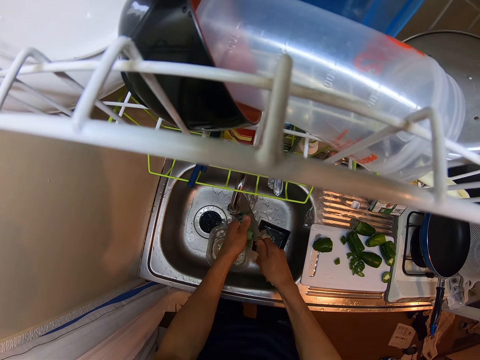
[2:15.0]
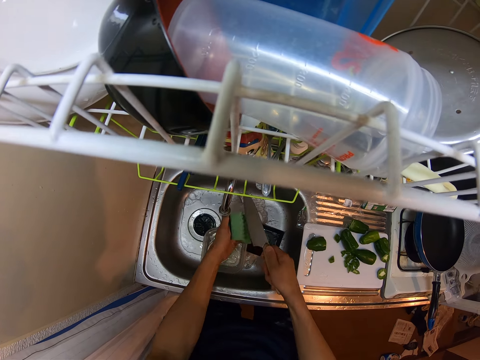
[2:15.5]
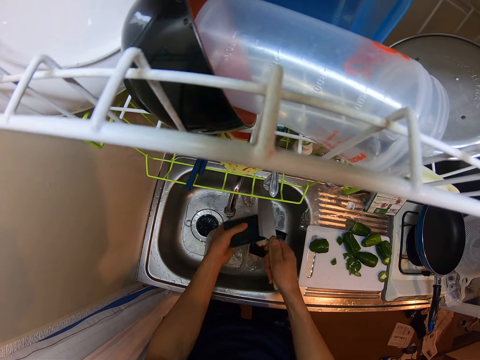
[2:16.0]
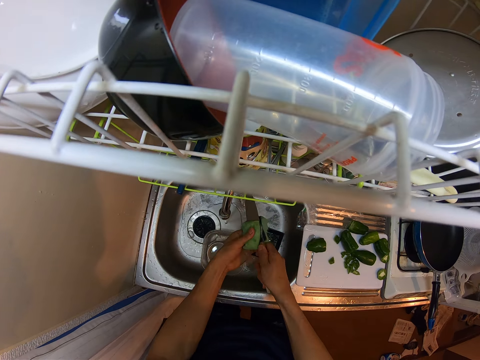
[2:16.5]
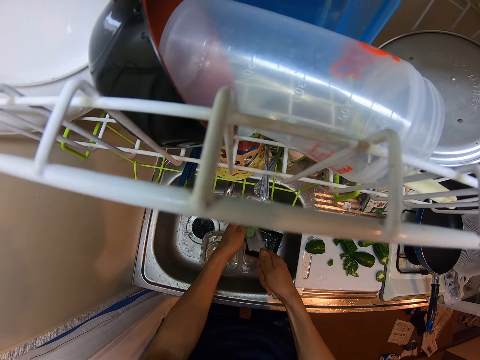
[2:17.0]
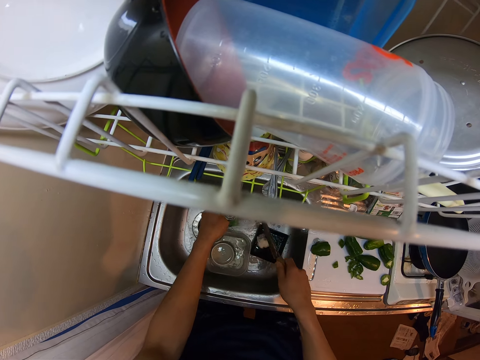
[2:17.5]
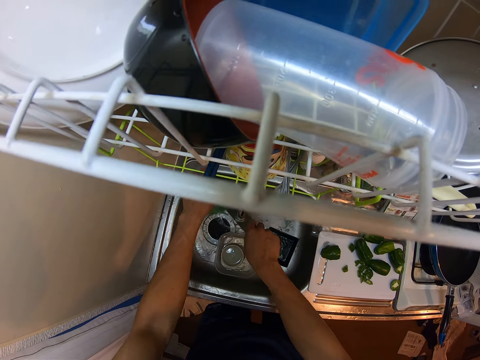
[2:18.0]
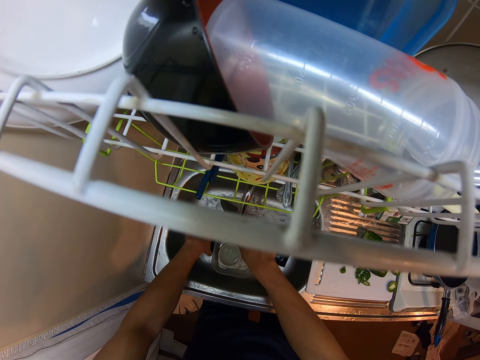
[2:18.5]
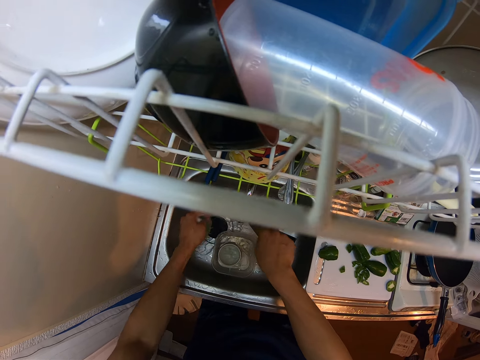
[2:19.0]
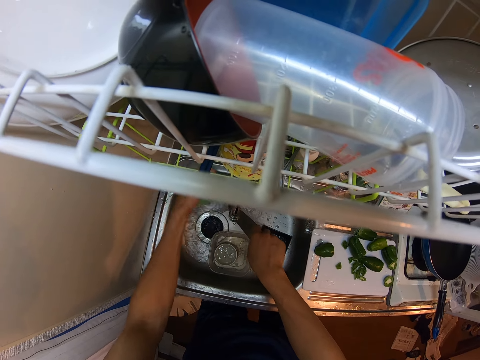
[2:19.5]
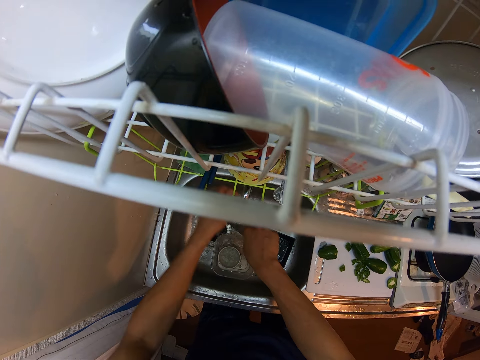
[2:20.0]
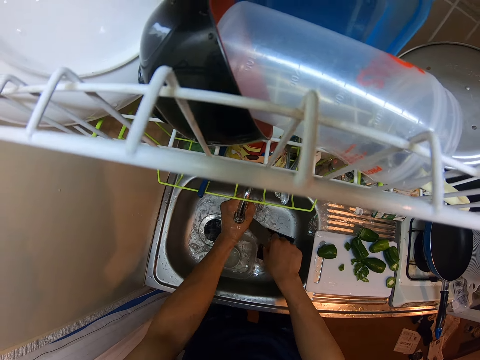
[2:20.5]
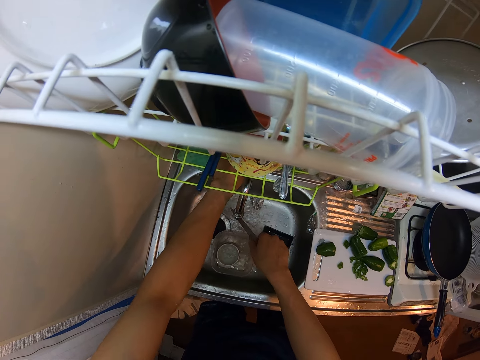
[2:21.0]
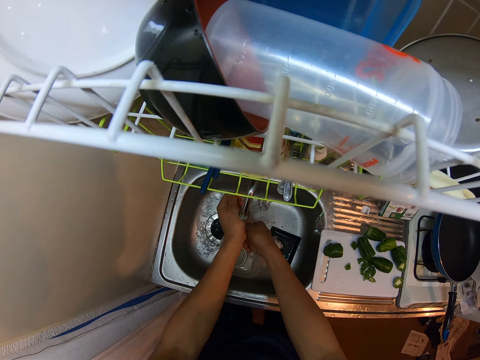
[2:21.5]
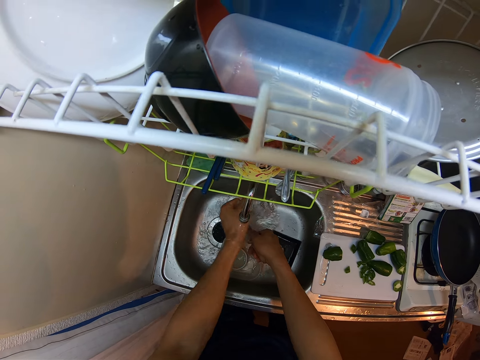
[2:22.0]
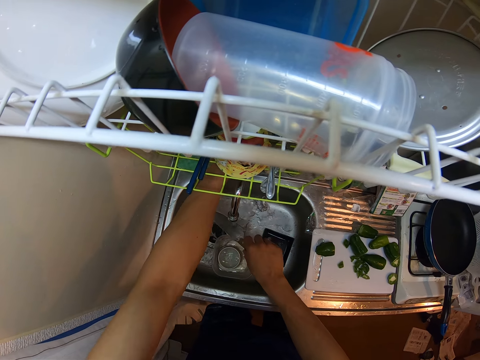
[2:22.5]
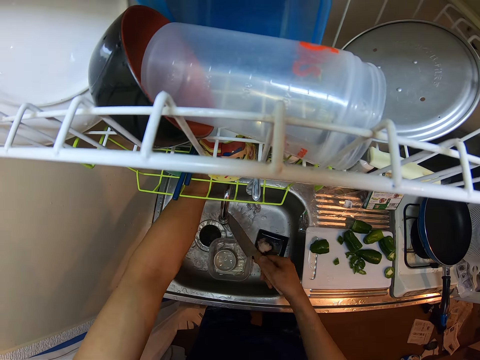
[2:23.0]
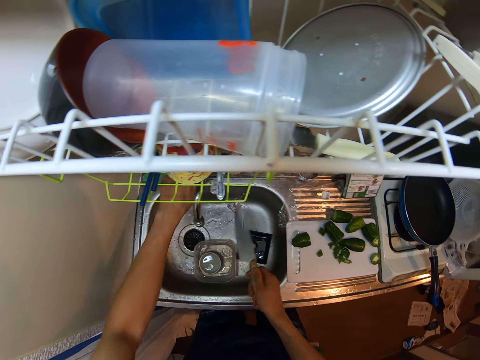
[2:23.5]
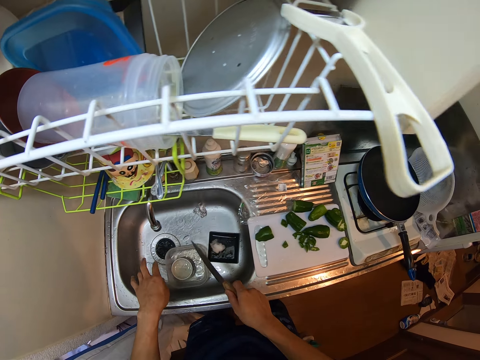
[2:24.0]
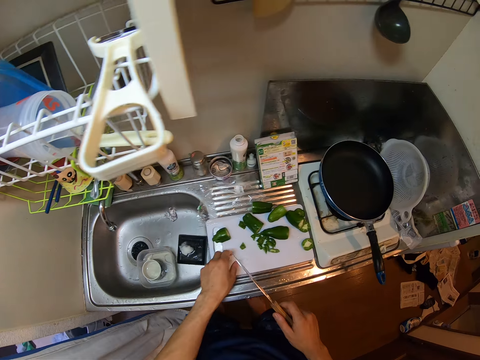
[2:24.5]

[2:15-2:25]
The camera wearer washes the sponge with a foam. They close the tap.

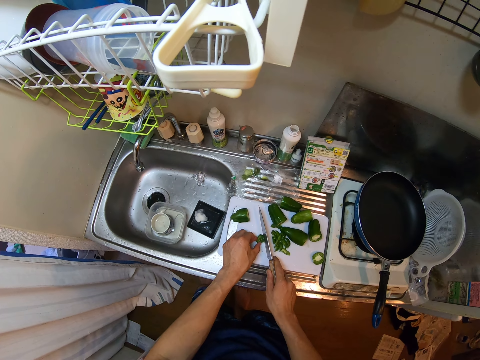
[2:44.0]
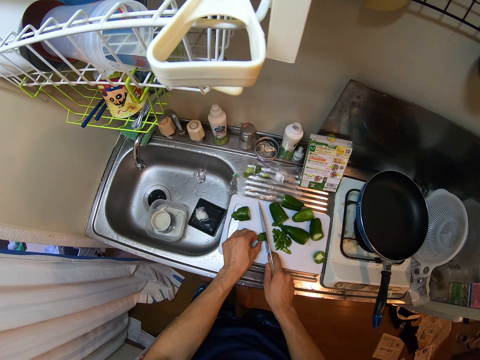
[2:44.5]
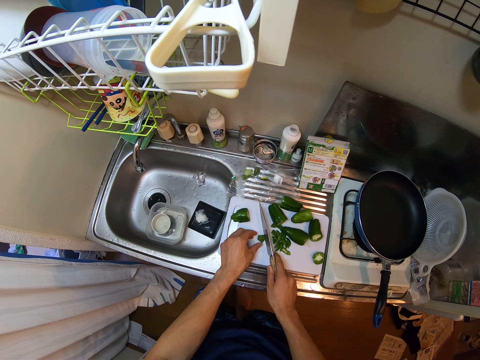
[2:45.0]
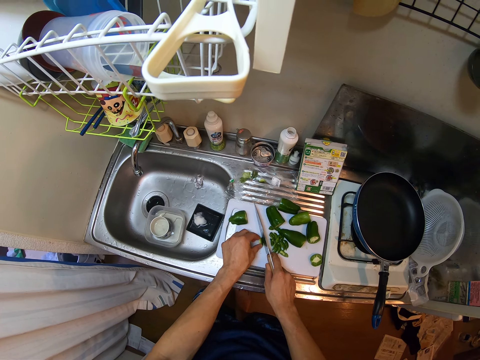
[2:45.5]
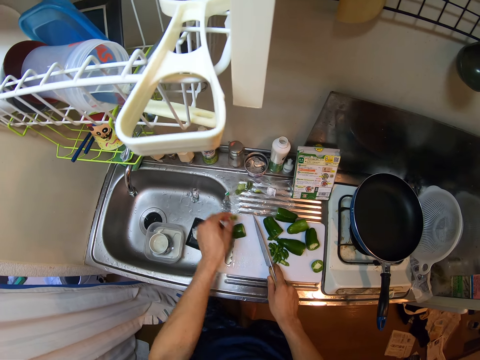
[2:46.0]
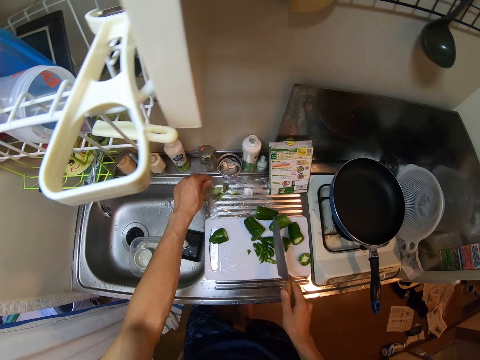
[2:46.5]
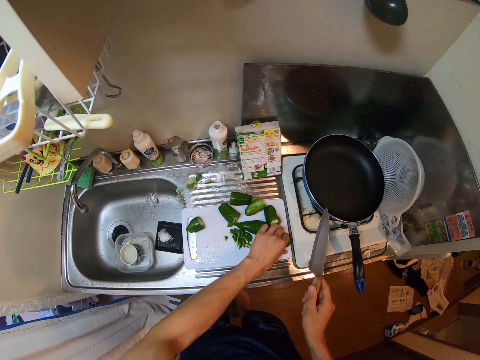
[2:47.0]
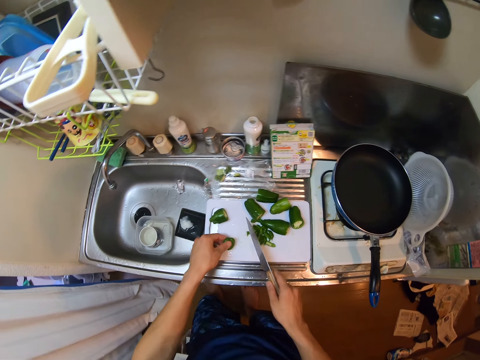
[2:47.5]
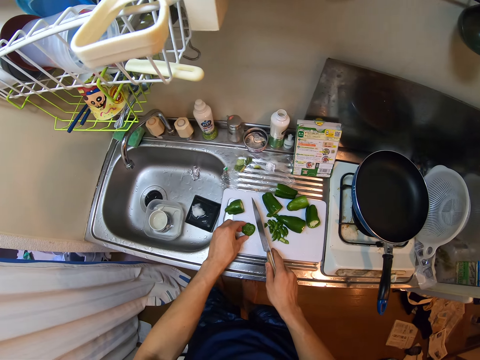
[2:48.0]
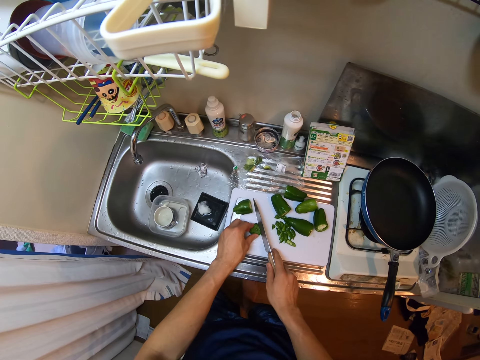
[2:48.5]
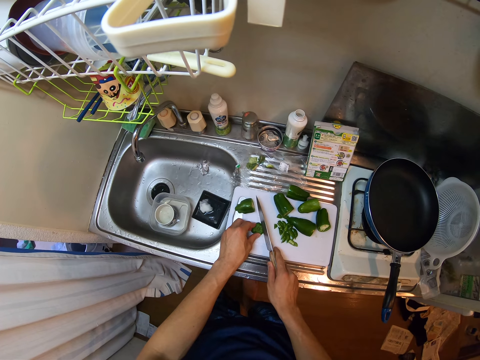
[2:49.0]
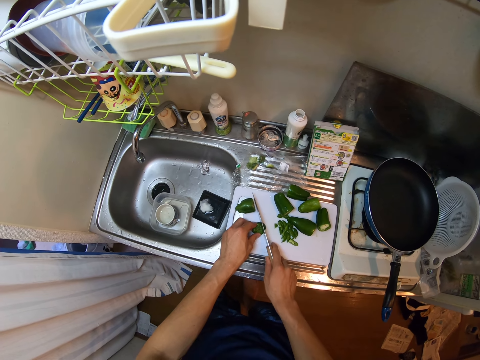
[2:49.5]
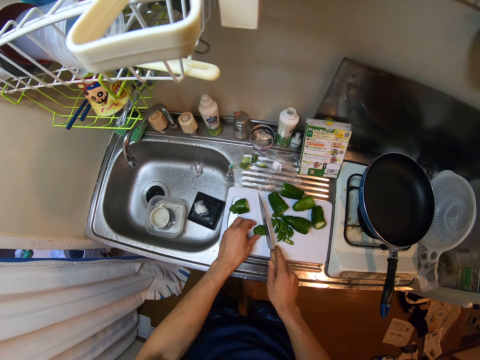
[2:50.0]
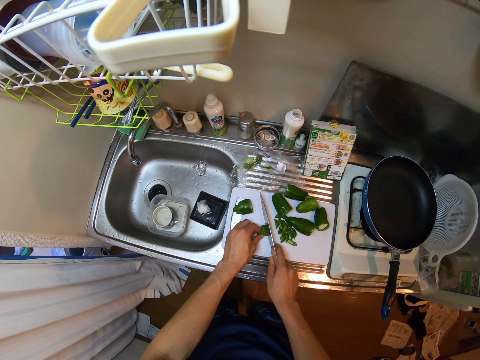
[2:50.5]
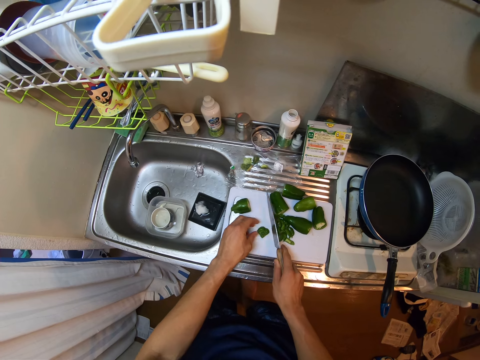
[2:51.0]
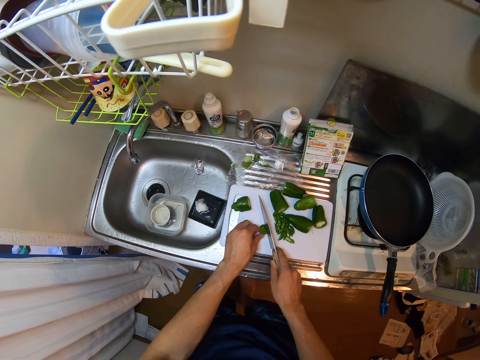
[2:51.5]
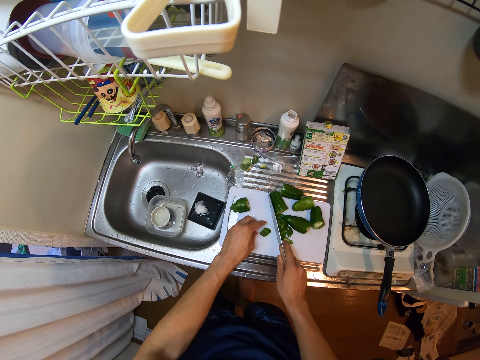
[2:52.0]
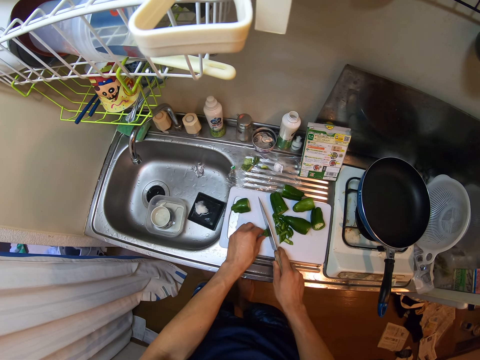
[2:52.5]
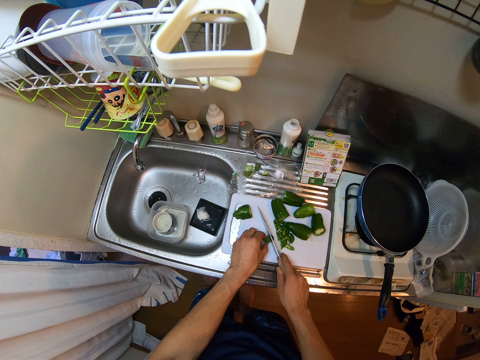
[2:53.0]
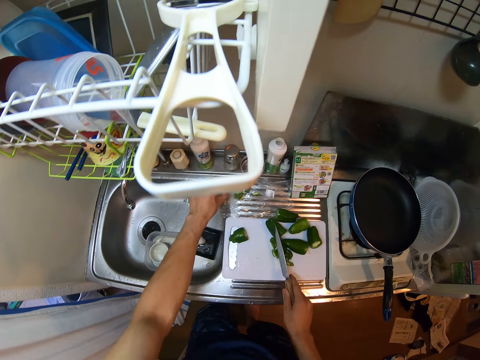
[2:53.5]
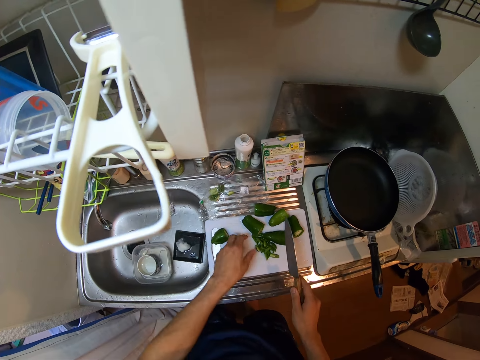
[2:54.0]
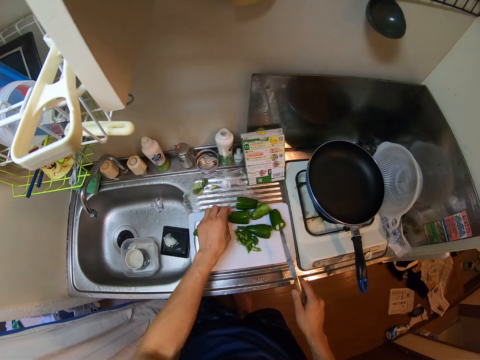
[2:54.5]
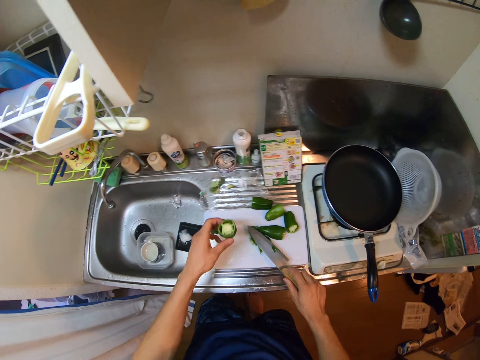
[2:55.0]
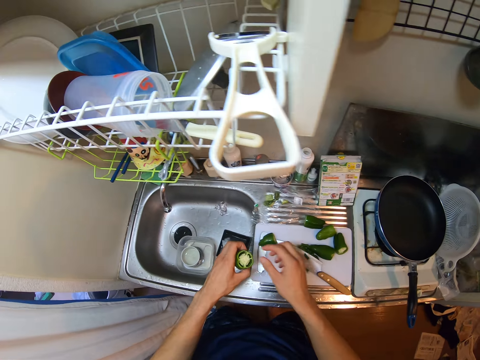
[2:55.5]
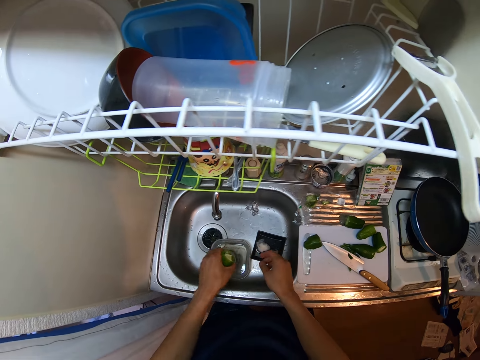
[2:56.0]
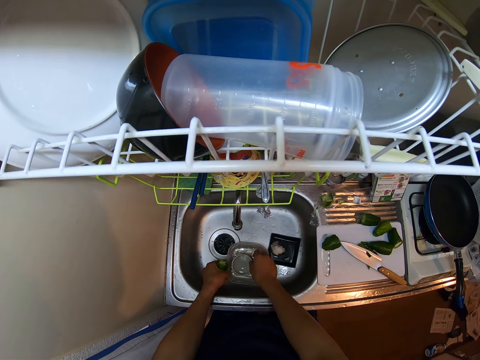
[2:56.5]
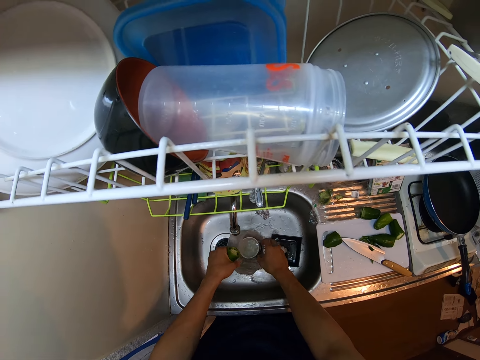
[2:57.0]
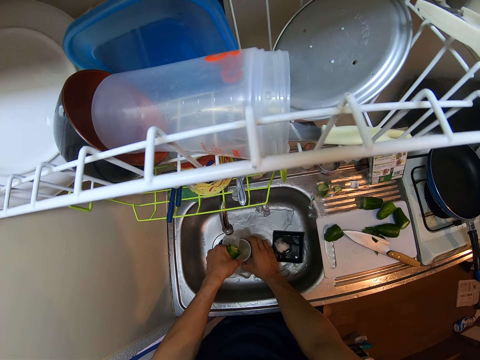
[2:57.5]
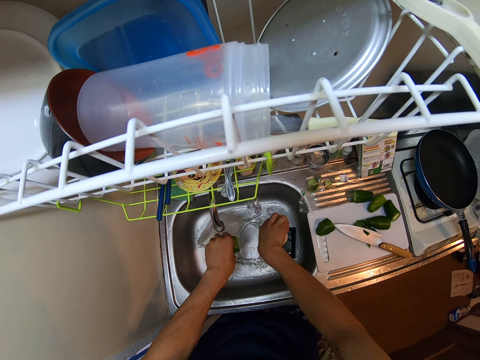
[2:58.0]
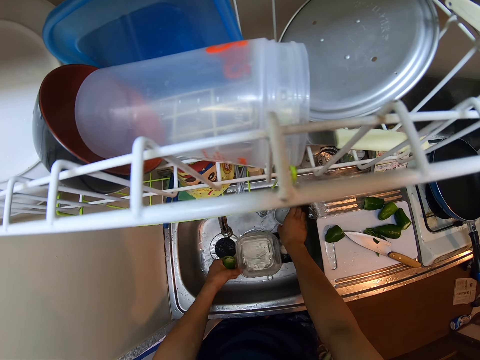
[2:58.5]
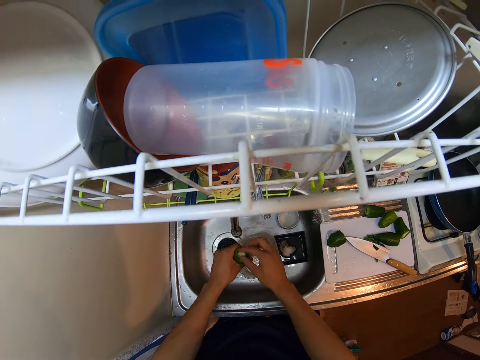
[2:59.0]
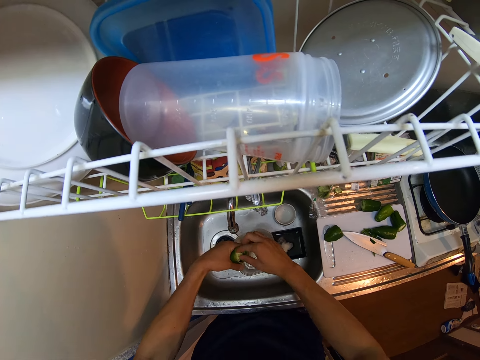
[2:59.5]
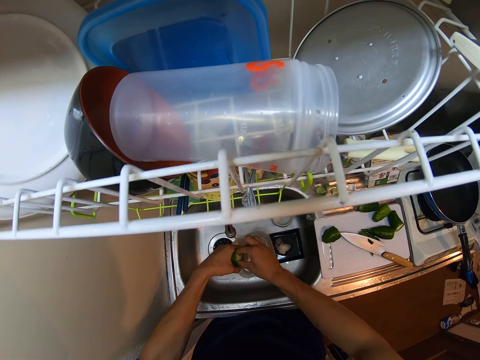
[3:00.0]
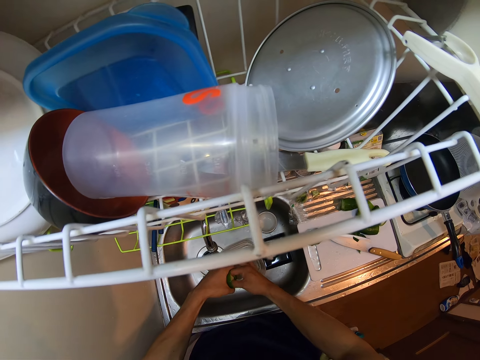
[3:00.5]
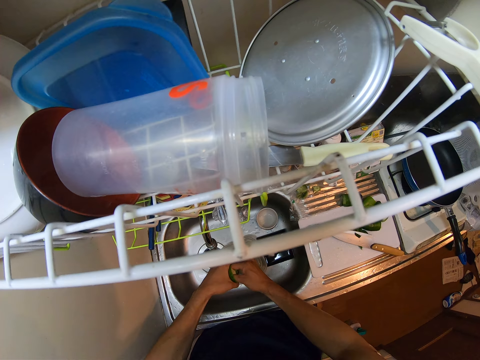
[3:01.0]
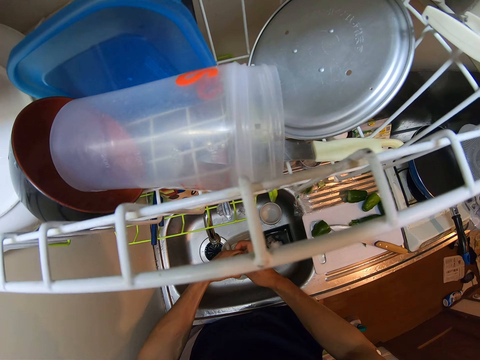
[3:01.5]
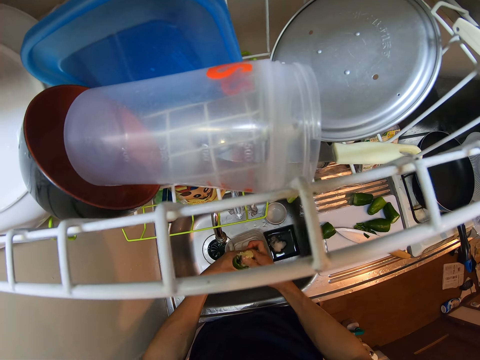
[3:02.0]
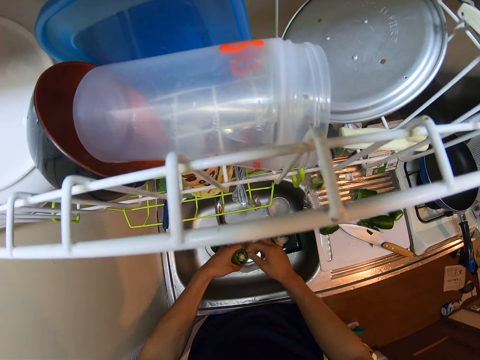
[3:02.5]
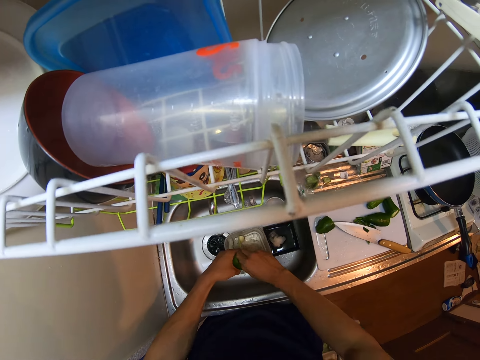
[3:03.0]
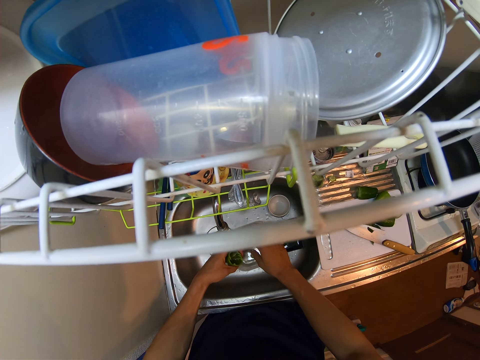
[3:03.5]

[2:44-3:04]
The camera wearer removes some part of the green pepper from the cutting board. They keep the bell pepper. They pick the bell pepper. They cut another green pepper on the cutting board with the knife. They remove some part of the green pepper from the cutting board. They keep the bell pepper. They pick up another green pepper from the cutting board and drop the knife on the cutting board. They adjust a bowl in the sink. They pick the dish. They pour water. They remove the seeds in the green pepper.
